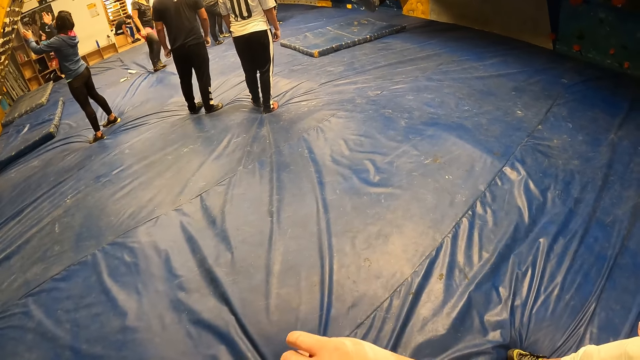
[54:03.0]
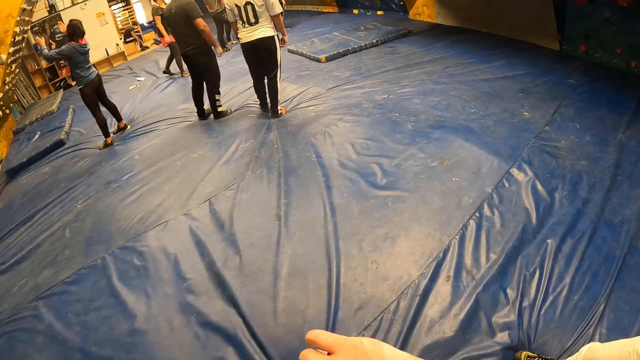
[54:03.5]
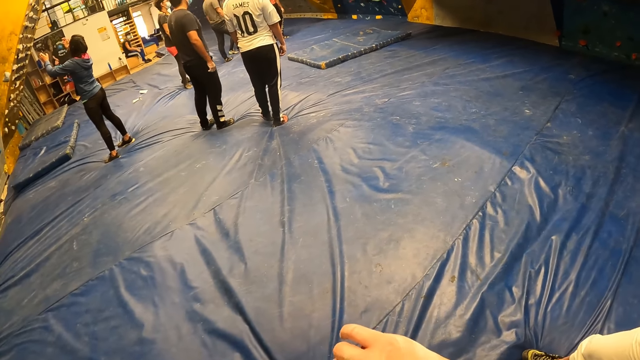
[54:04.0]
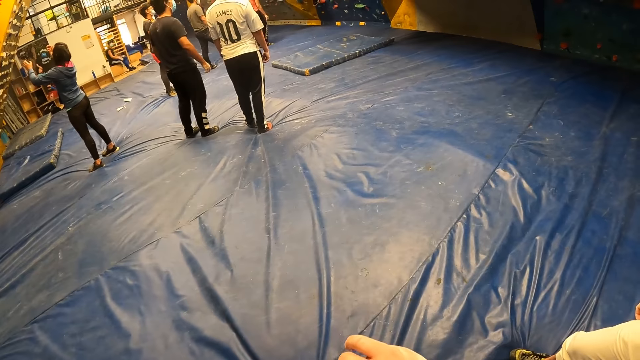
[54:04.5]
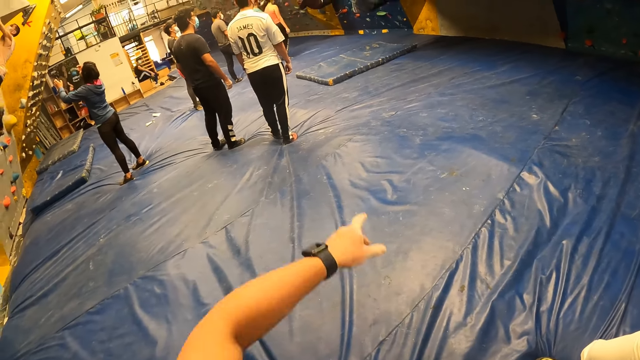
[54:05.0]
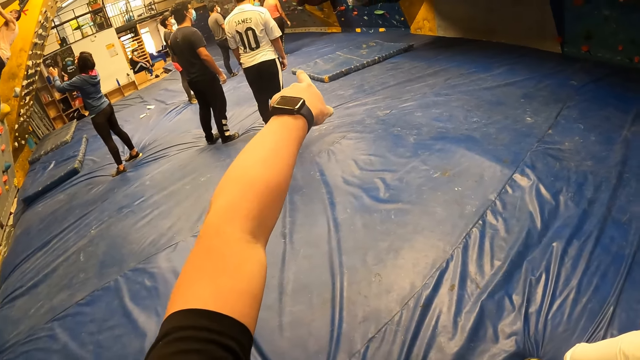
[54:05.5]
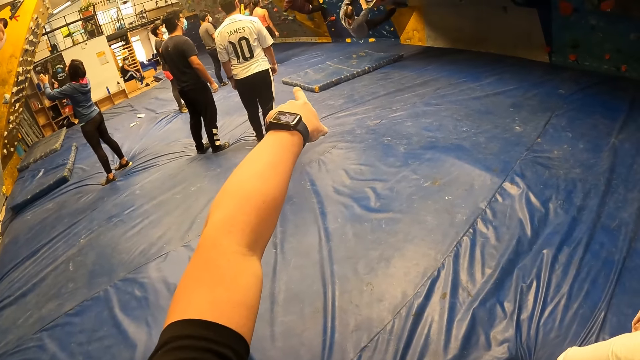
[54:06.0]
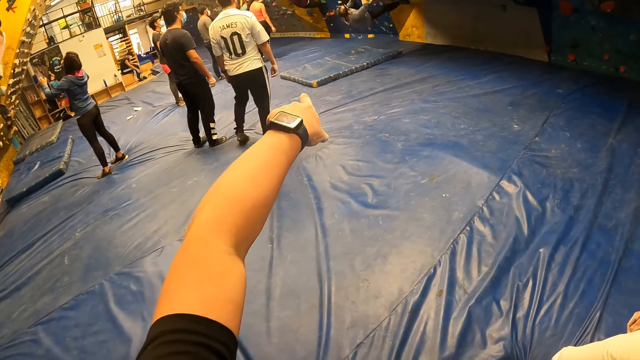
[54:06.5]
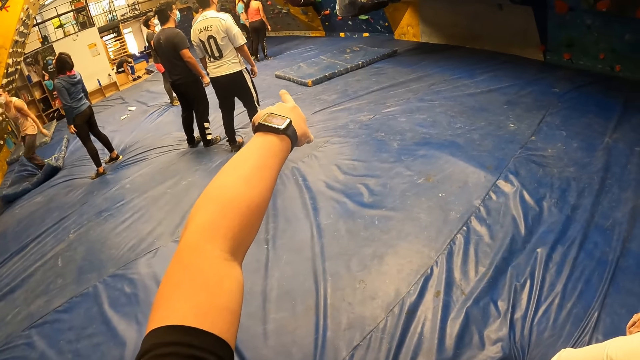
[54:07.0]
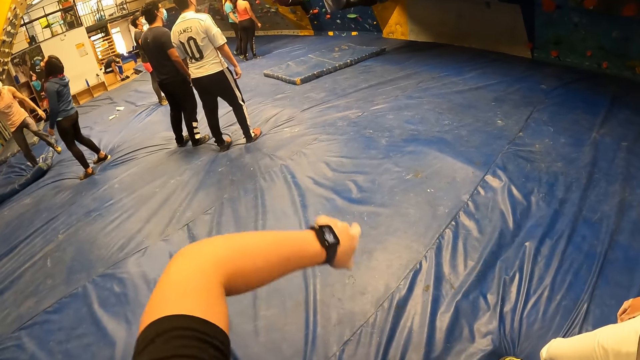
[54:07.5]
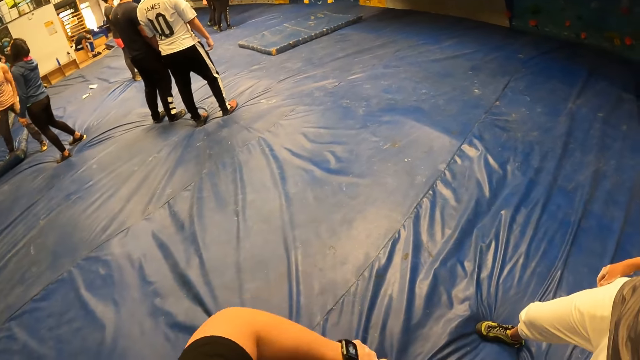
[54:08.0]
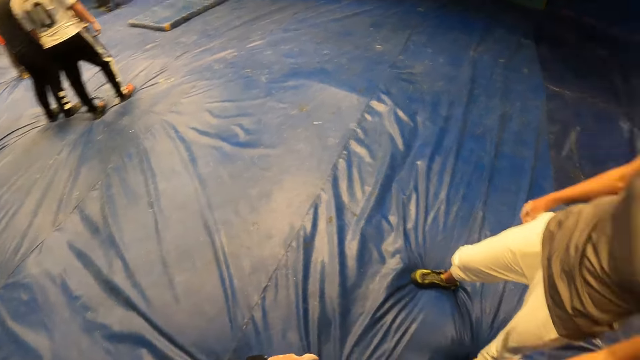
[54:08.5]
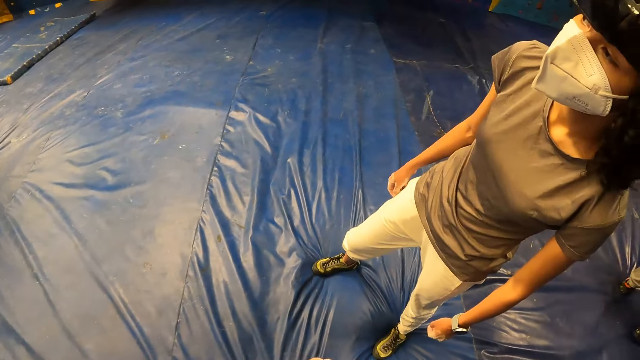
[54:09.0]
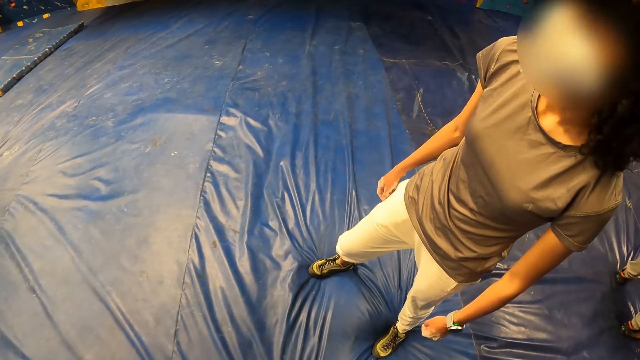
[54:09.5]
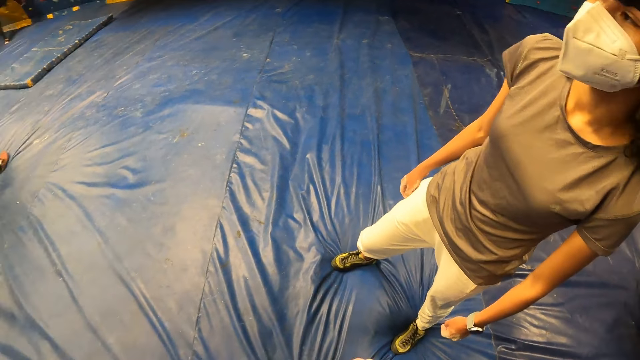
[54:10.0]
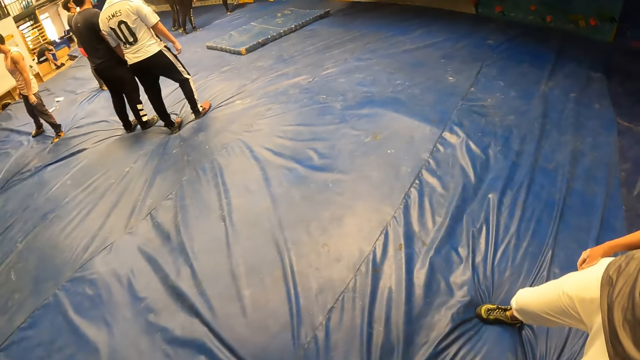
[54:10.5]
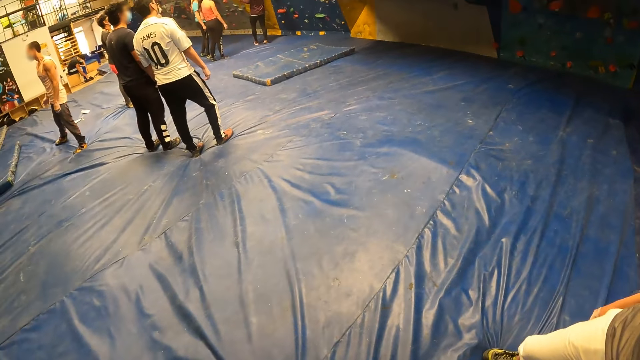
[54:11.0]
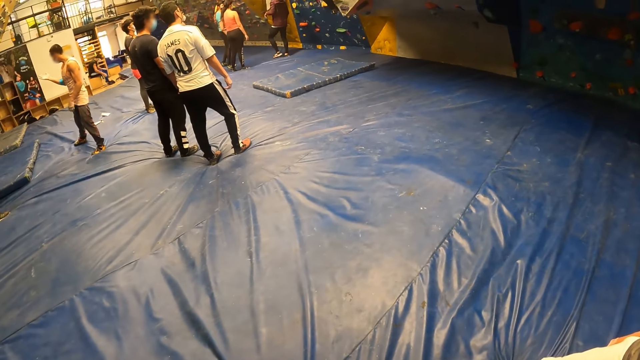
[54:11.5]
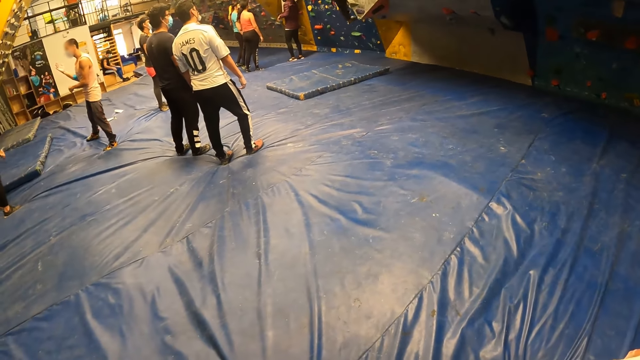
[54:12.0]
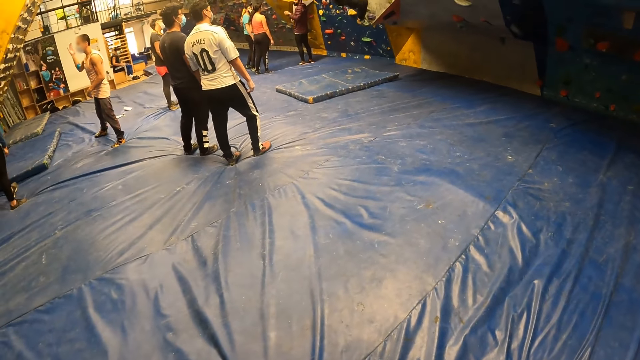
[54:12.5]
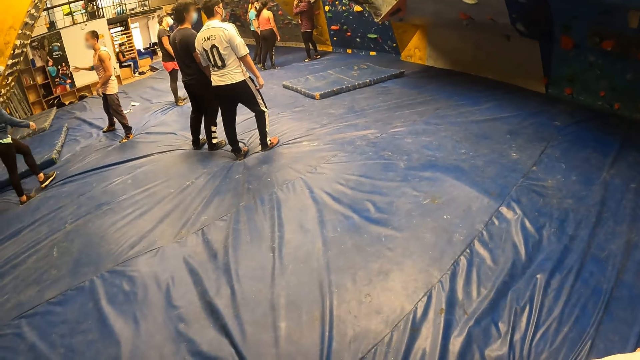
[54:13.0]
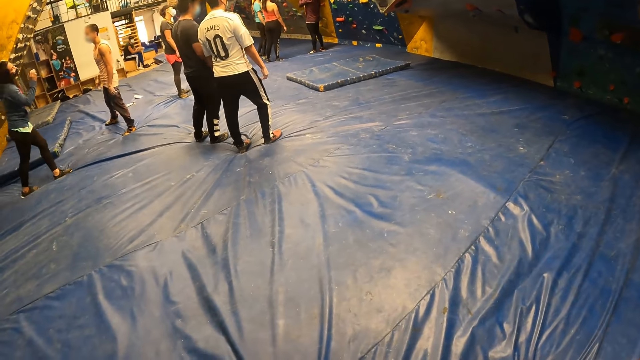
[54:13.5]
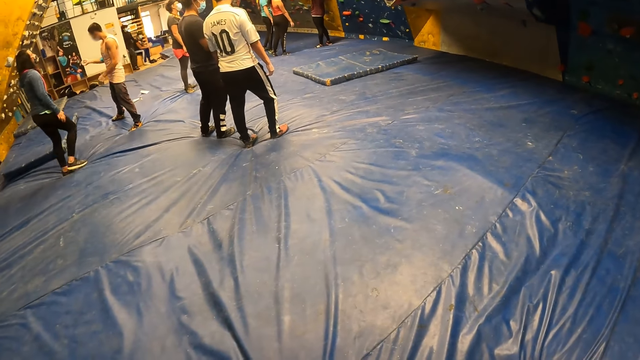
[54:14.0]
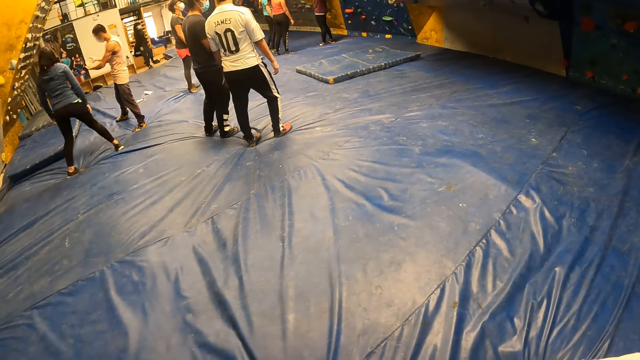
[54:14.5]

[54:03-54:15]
The camera wearer points at the rock wall with his left hand. He looks around. He talks to the woman. He looks around.

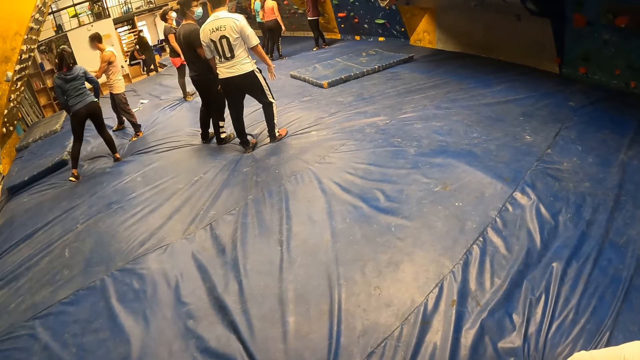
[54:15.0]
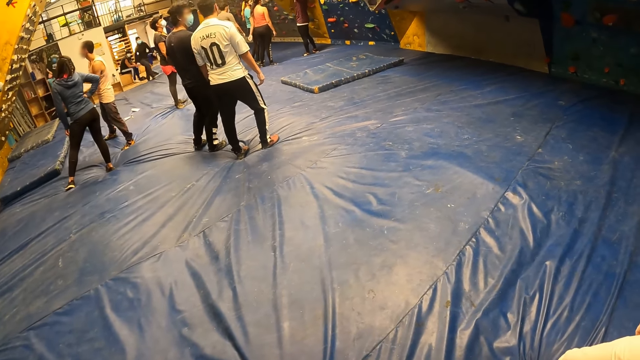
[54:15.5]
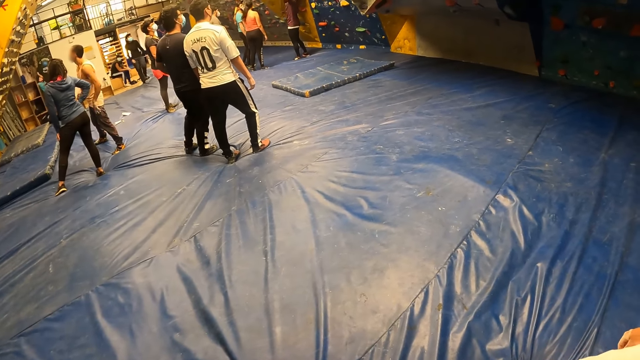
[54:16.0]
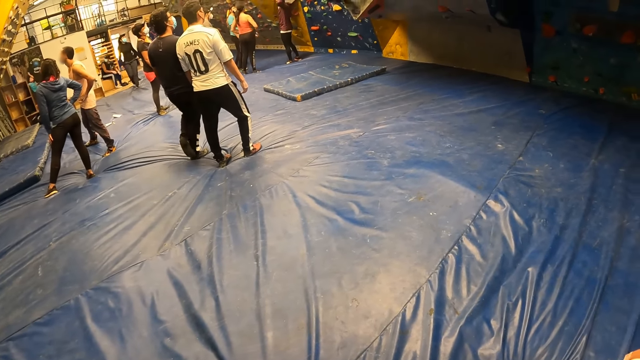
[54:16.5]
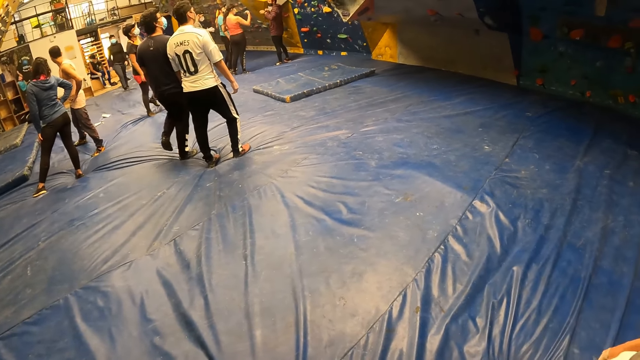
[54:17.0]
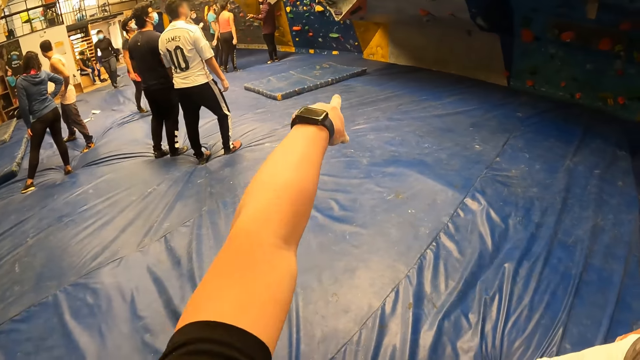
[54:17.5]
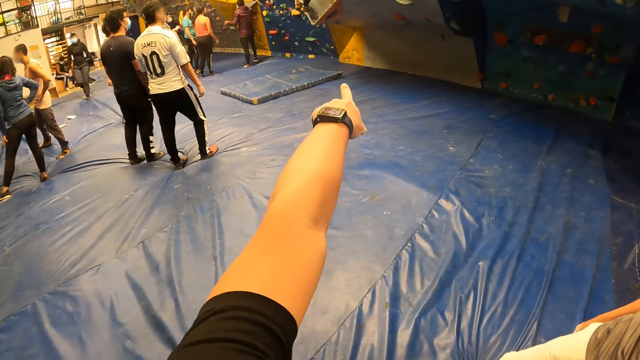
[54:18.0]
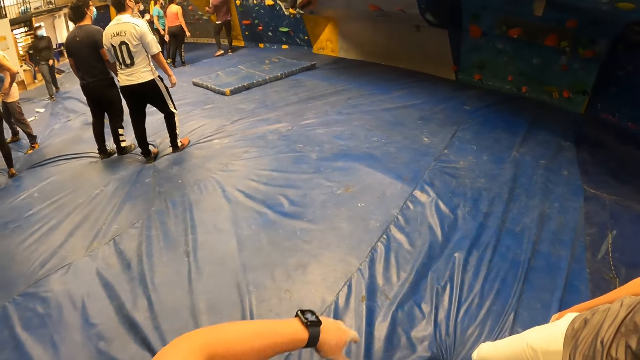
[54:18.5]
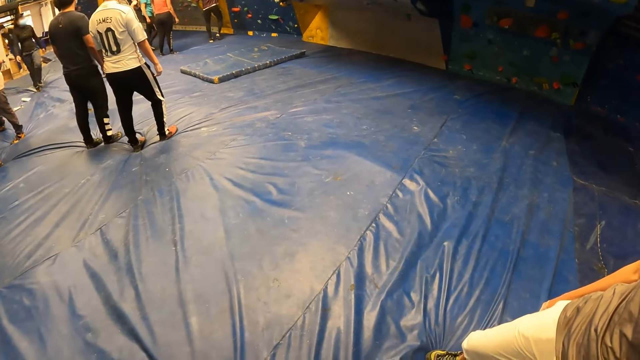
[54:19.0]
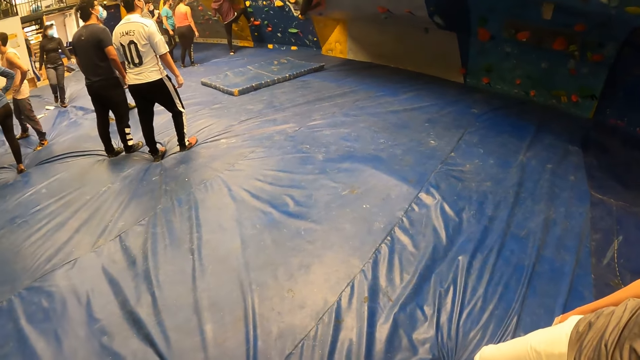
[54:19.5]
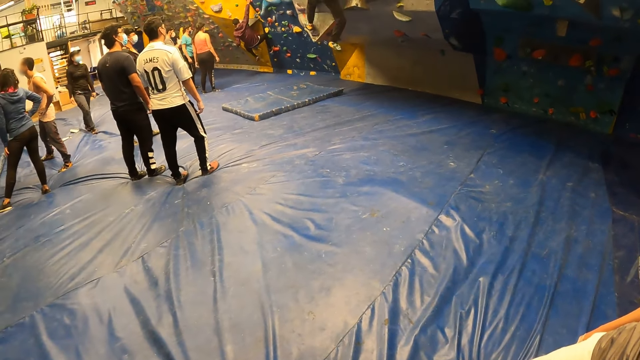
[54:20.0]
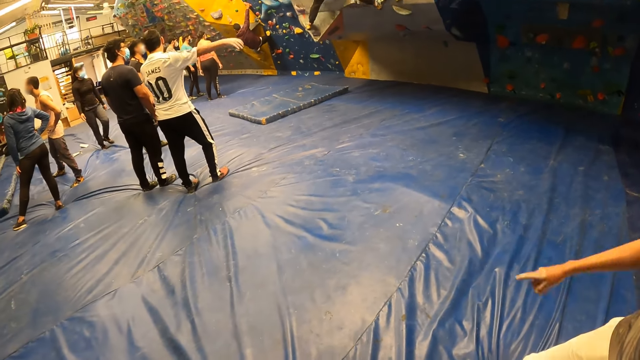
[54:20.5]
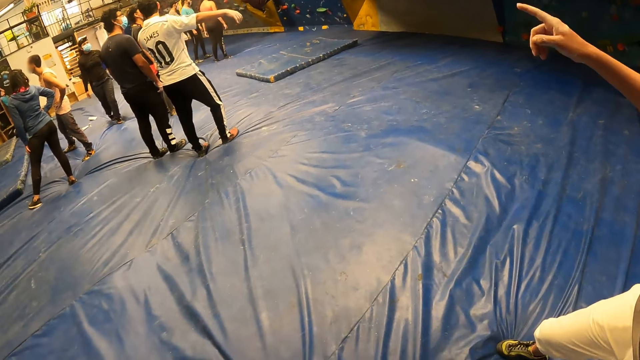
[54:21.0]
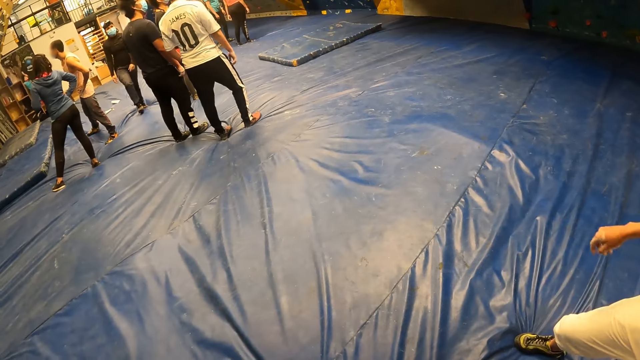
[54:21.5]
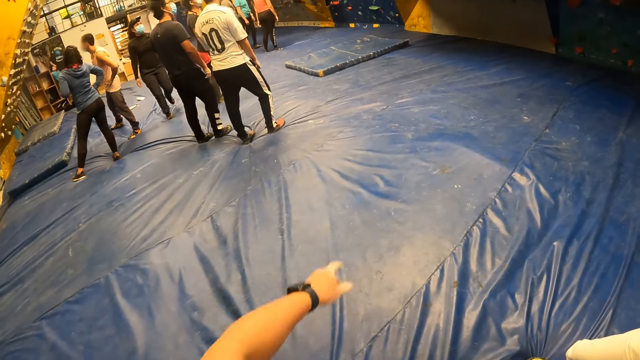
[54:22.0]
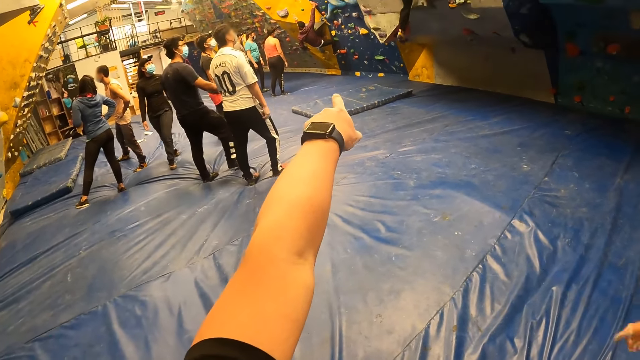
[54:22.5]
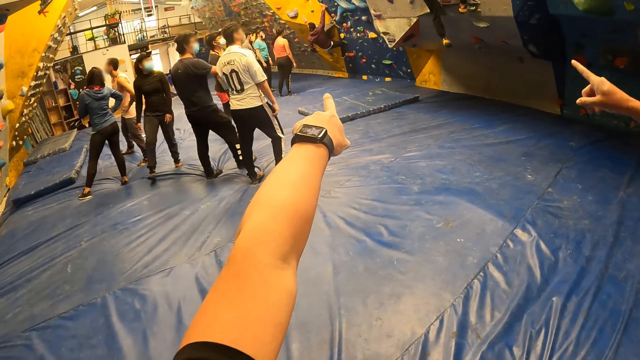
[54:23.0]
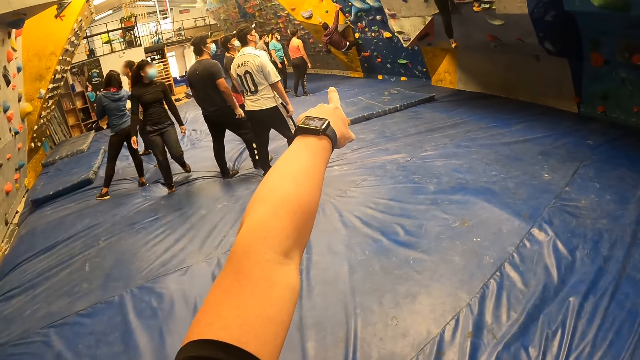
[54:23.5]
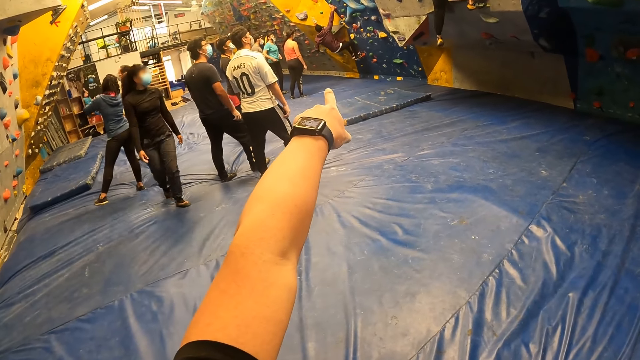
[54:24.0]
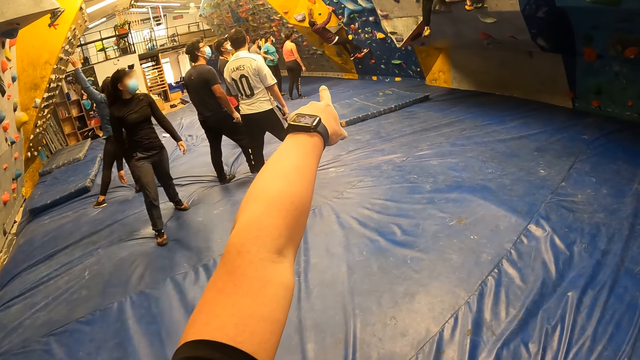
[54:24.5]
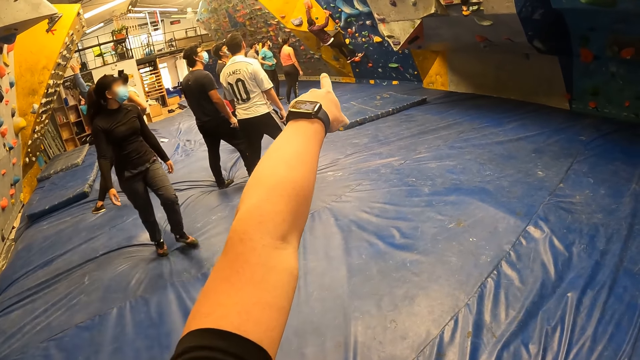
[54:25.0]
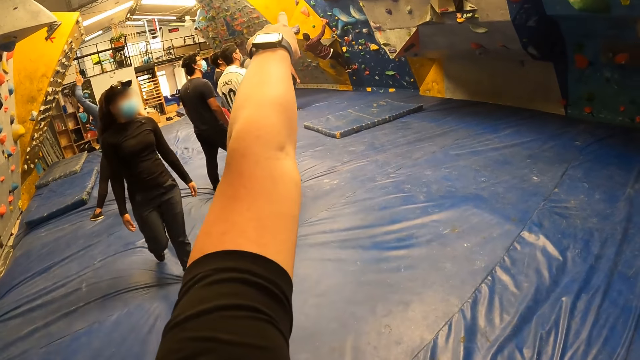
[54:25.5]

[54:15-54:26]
The camera wearer points towards the bouldering wall with his left hand. He stares around. A woman points towards the bouldering wall with her right hand. The camera wearer points towards the bouldering wall with his left hand. He points at a man. The woman points towards the bouldering wall with her right hand.
